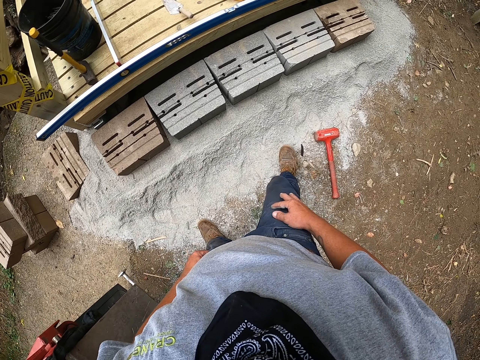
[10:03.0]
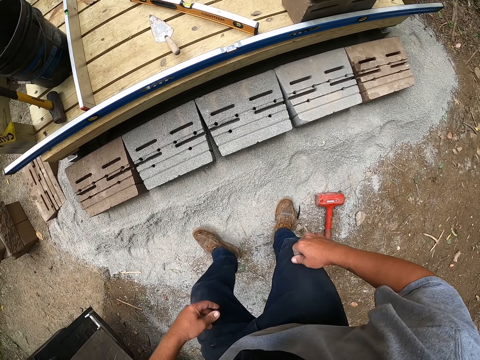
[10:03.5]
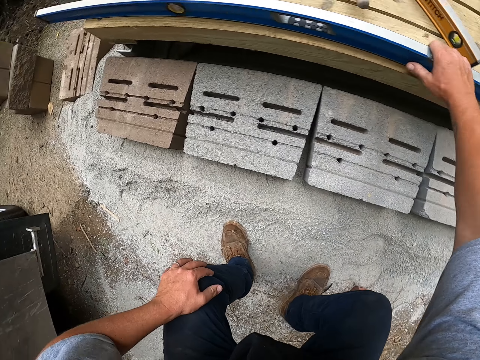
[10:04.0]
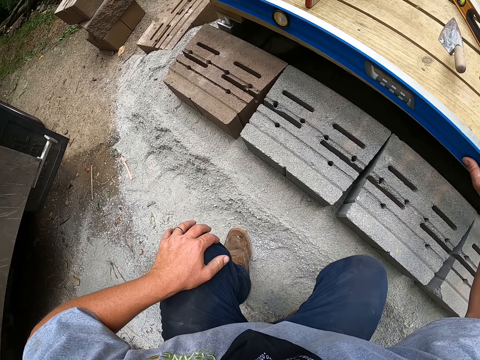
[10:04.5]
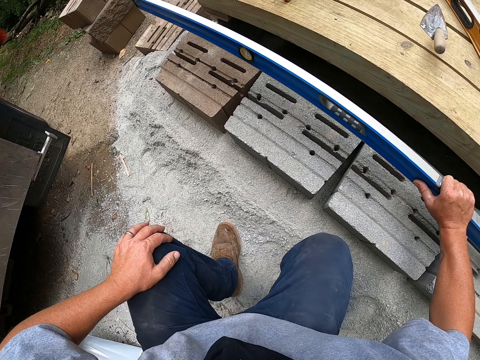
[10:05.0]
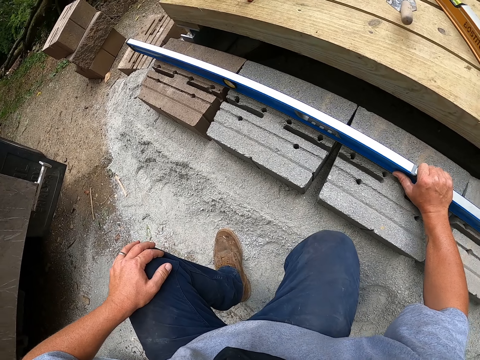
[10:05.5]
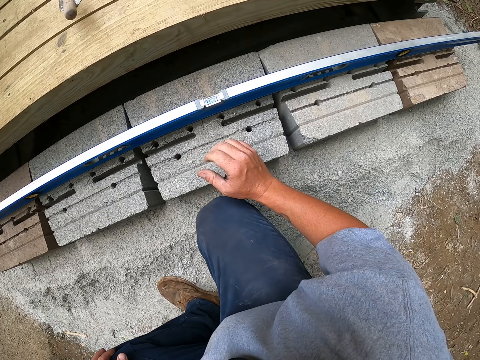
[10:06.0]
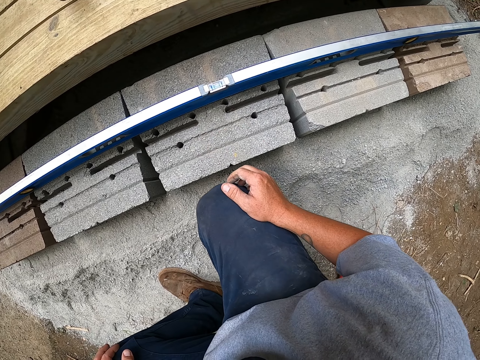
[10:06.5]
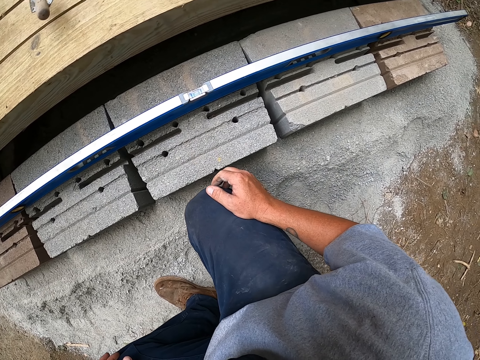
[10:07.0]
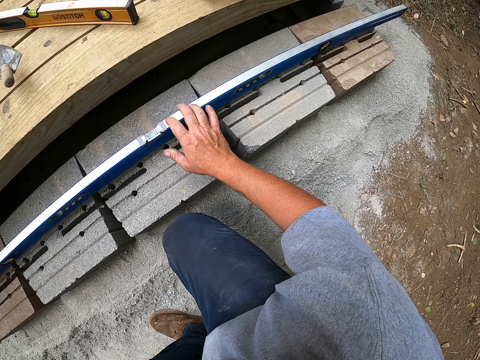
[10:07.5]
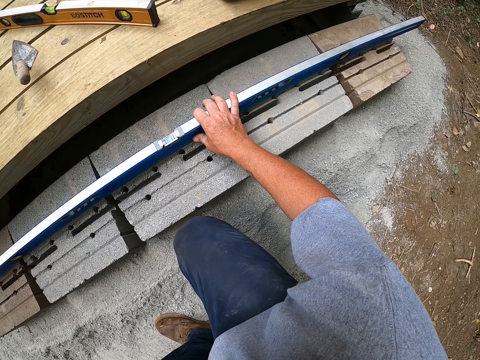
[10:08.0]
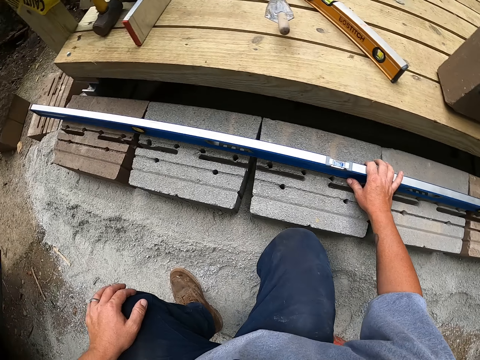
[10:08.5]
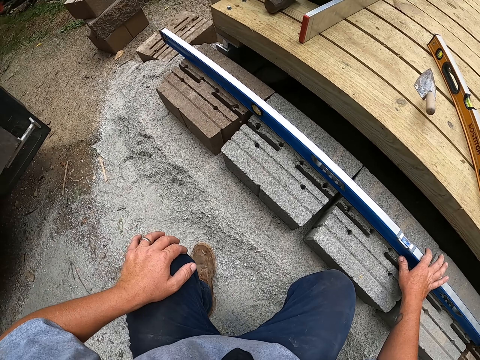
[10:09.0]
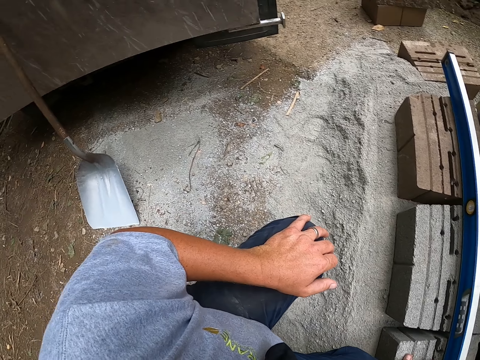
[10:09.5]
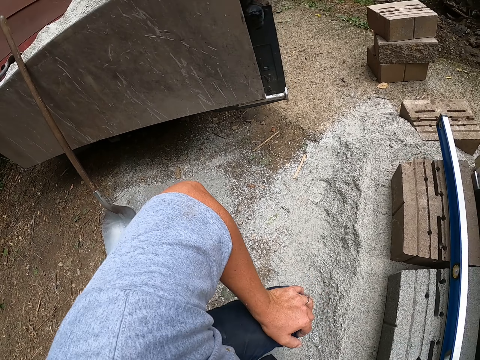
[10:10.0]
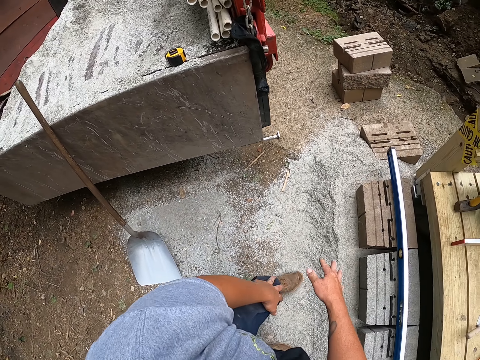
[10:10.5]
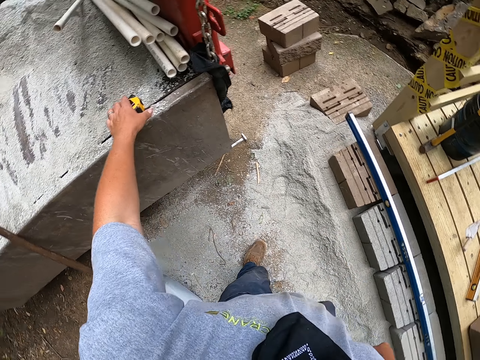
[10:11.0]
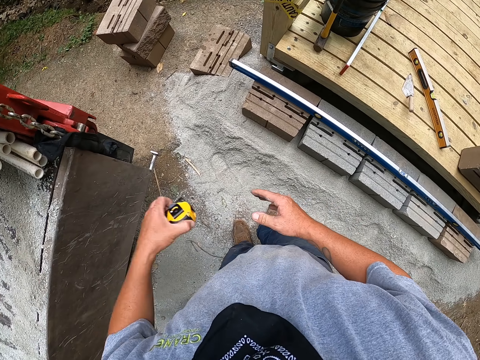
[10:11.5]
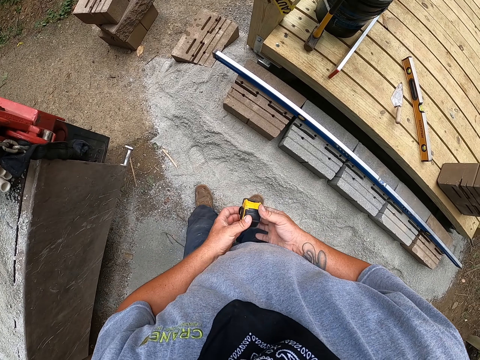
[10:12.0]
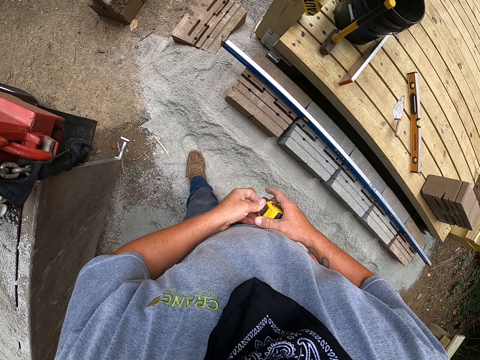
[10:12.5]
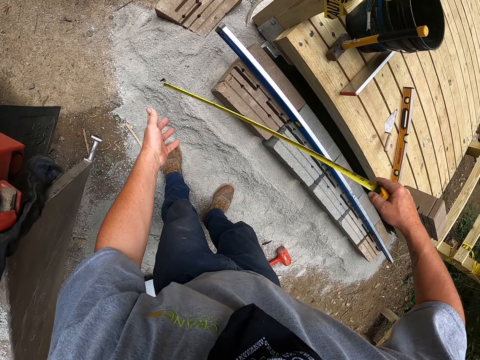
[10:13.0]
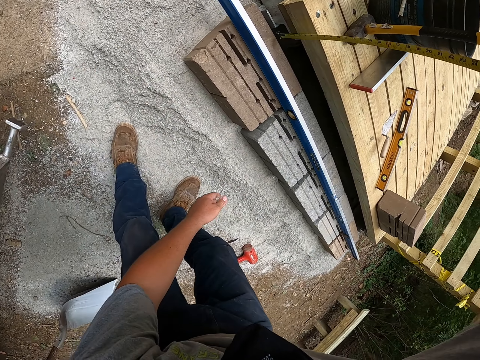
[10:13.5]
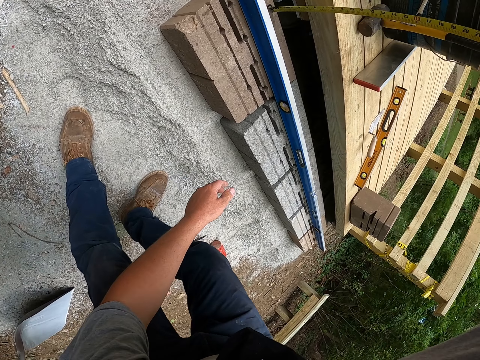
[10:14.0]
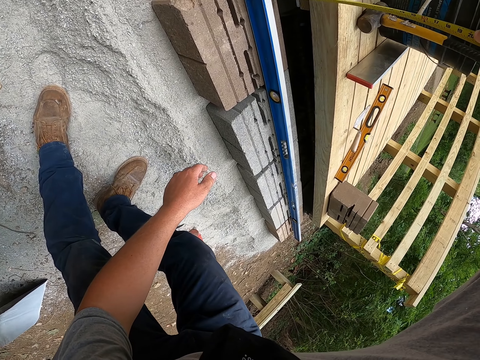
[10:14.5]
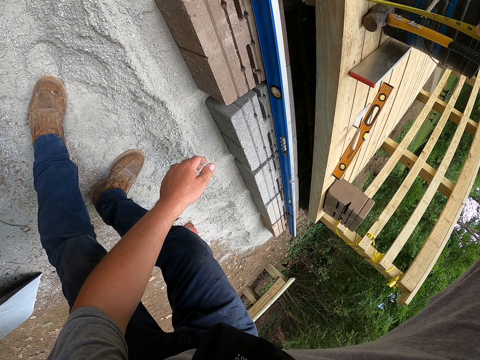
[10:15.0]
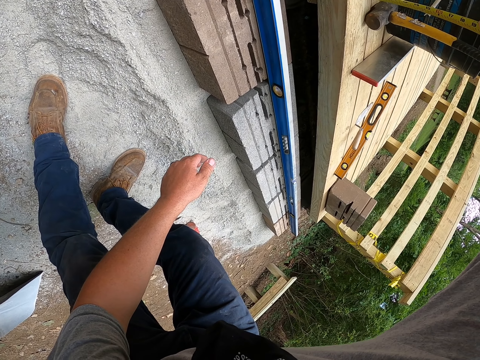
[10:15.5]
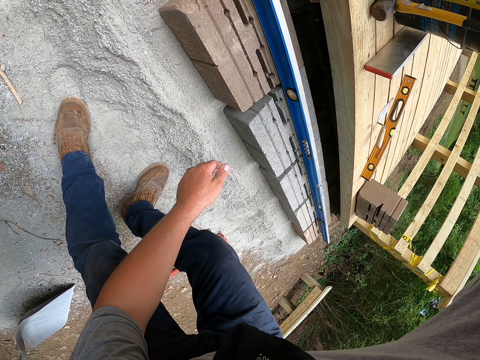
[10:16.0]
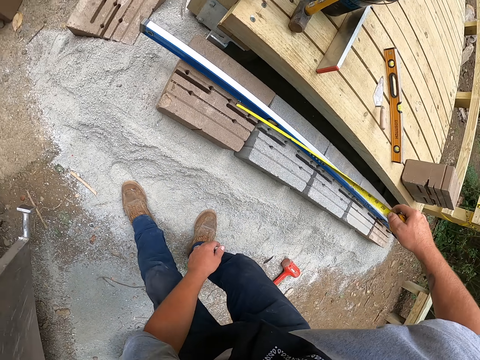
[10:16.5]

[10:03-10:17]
The camera wearer bends. They pick the liquid measurement ruler or wooden timber. They place the liquid measurement ruler on top of the concrete blocks. They touch the wooden timber. They stand. They walk around the building. They pick the tape measure or measuring tape. They pull the measuring tape. They measure the concrete blocks.

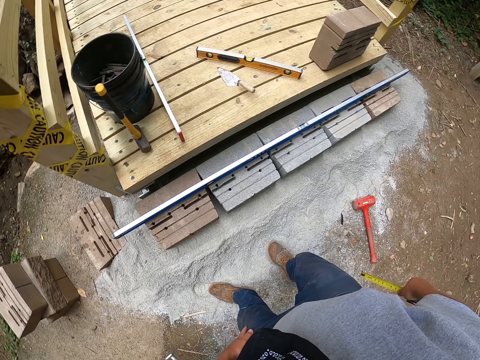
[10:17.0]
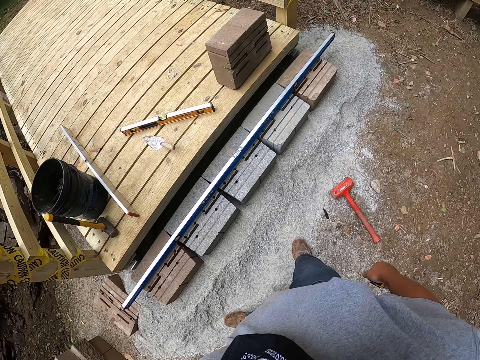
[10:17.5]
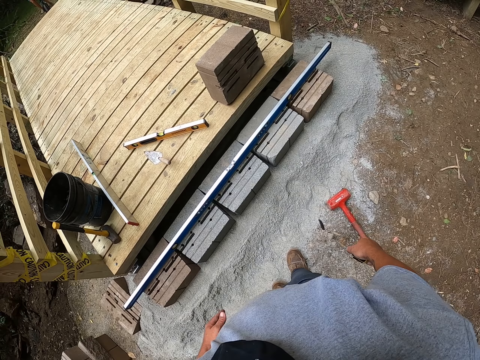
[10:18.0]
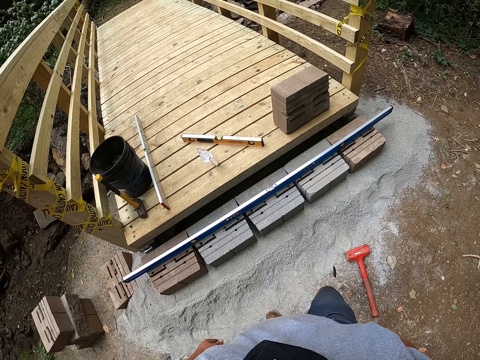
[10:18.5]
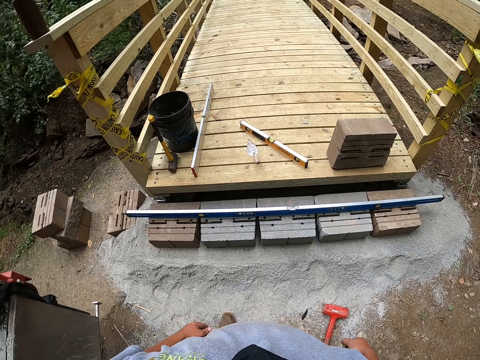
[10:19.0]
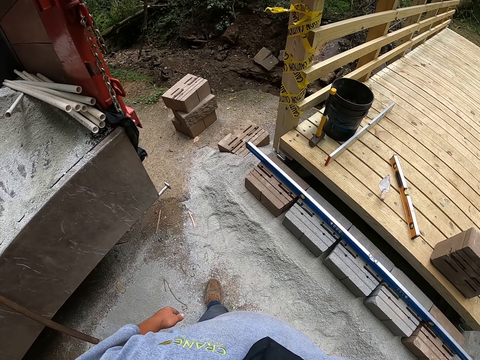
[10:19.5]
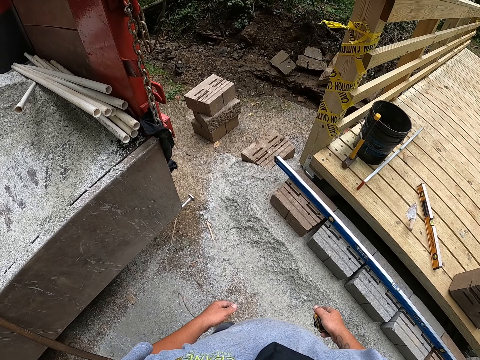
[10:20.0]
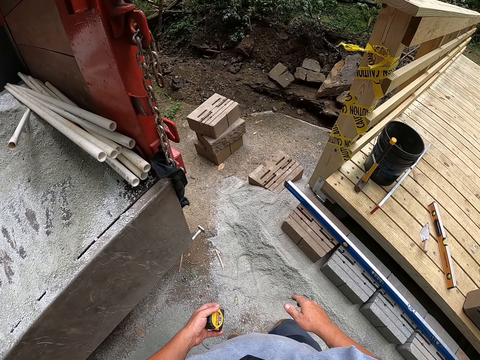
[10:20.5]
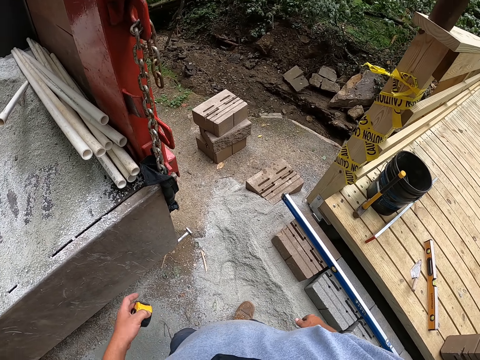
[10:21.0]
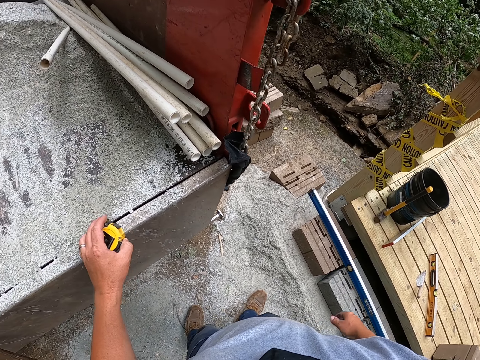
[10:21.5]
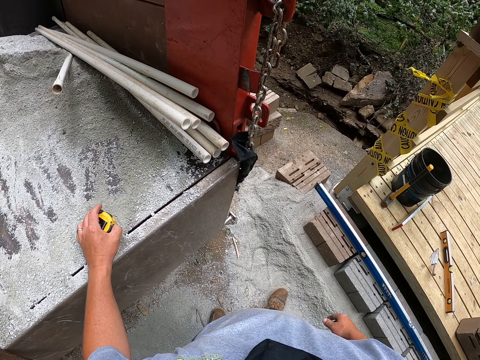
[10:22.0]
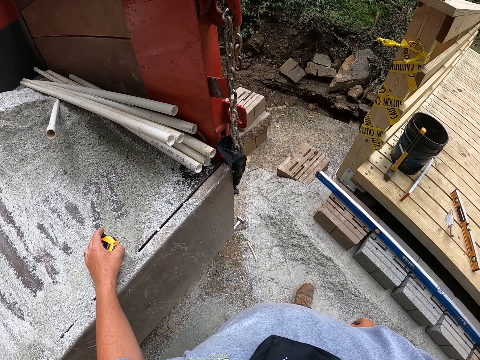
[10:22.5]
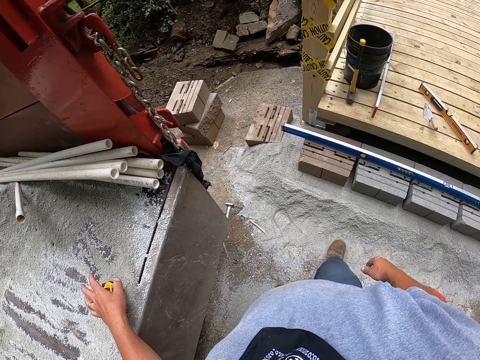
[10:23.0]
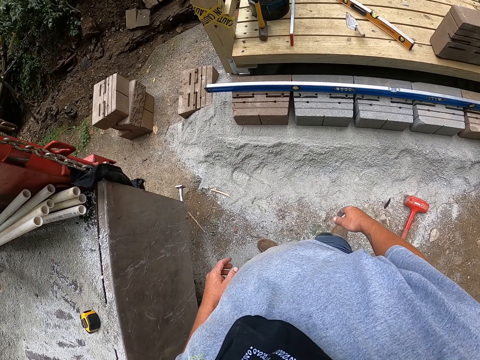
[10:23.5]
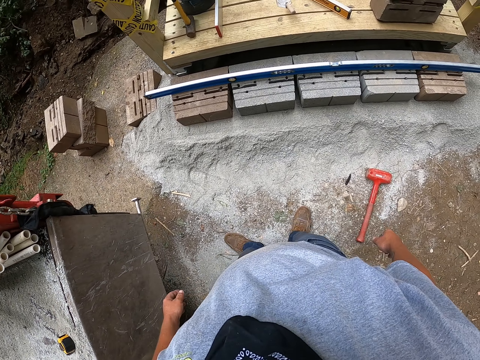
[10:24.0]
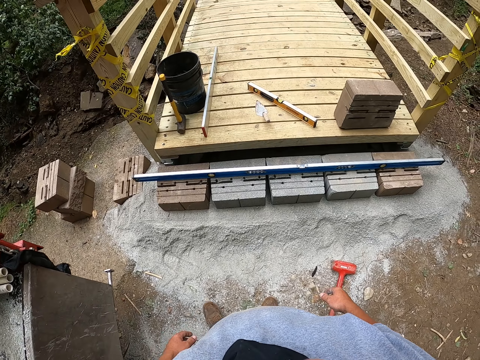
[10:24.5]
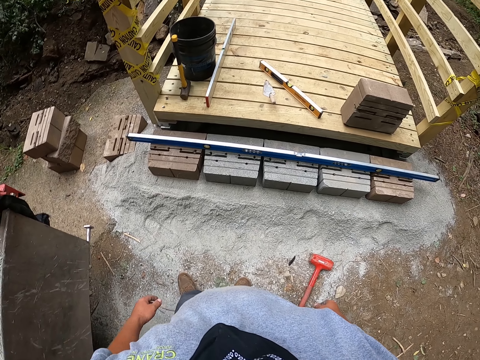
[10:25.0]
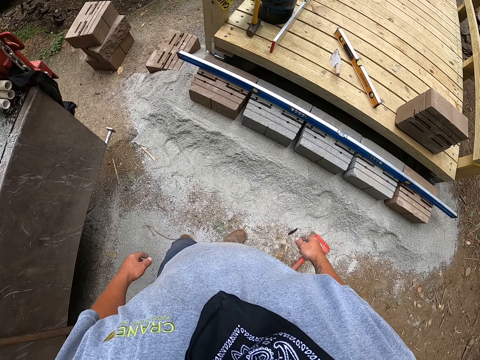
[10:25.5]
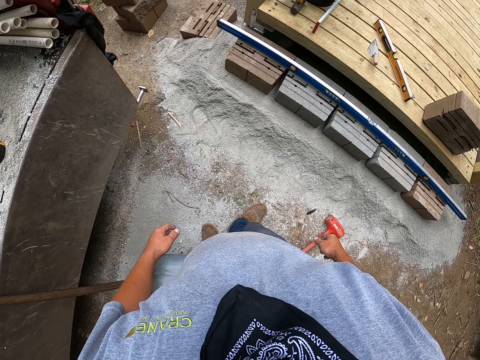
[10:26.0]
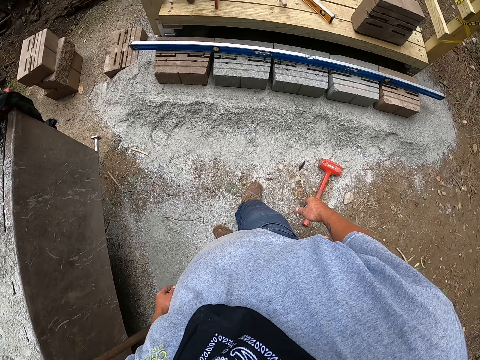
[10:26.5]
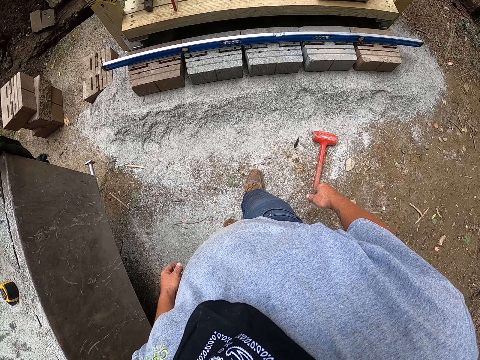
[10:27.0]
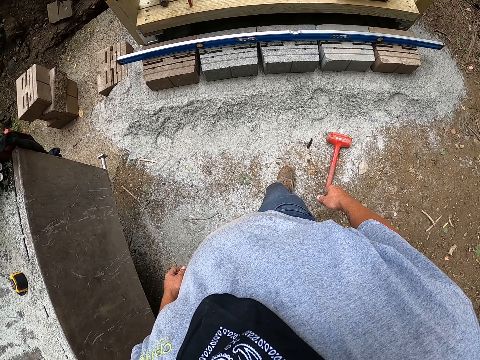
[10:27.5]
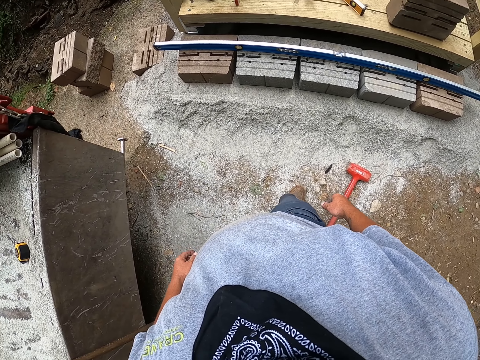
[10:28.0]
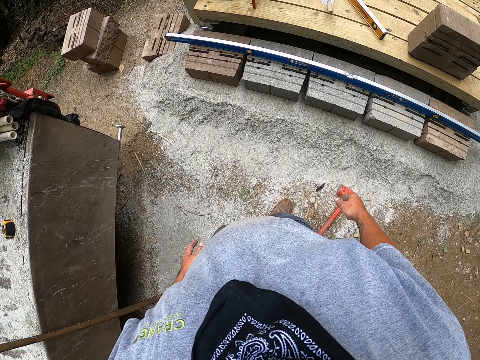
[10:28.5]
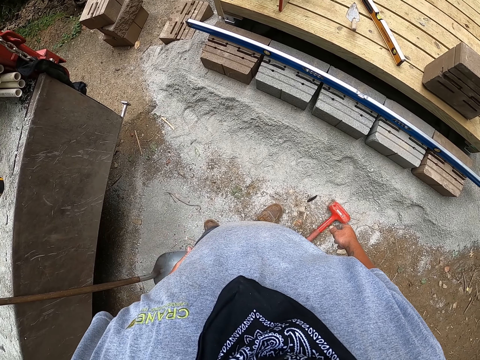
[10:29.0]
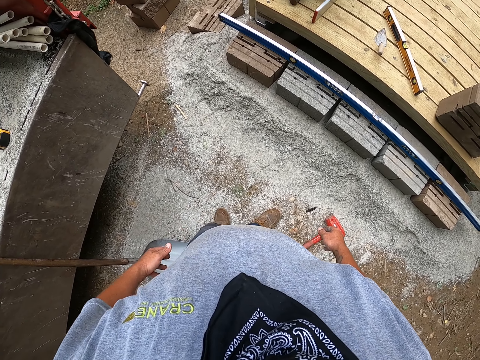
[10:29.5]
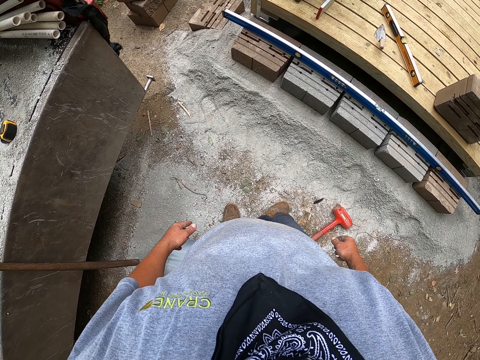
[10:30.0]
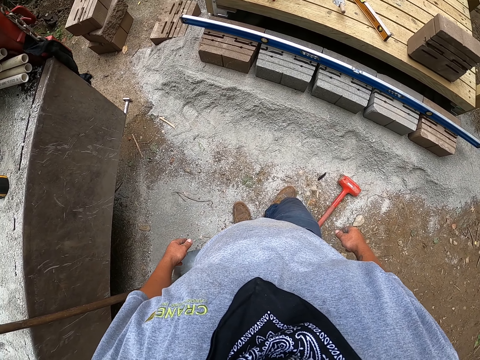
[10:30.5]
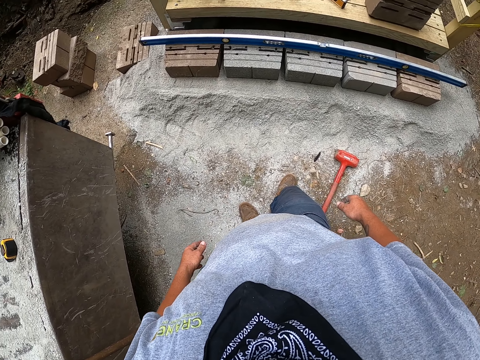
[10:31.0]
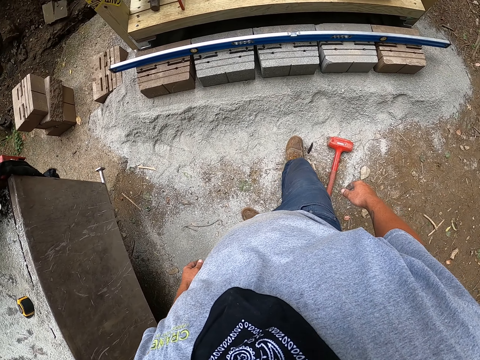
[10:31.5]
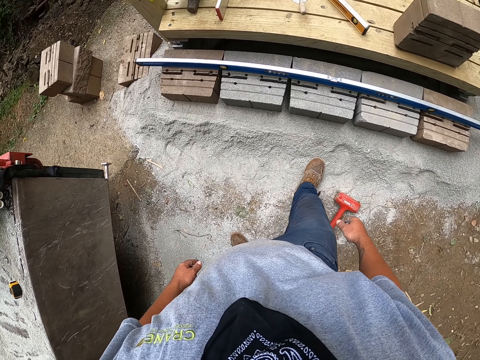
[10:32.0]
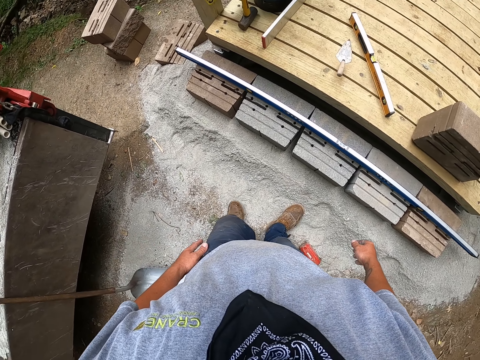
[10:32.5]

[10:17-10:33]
The camera wearer walks around the building. They put the measuring tape on the left hand. They put the measuring tape down on something. They walk around the building.
